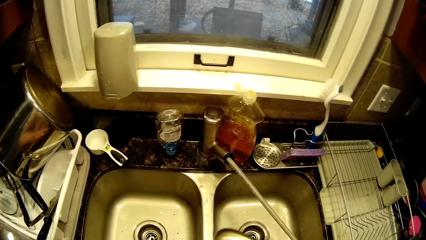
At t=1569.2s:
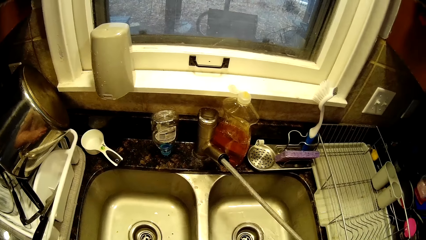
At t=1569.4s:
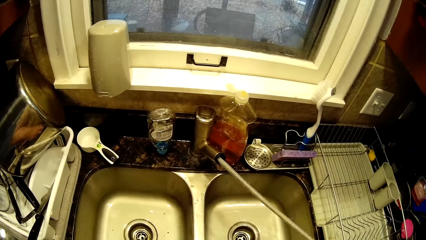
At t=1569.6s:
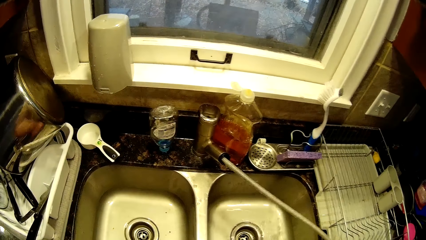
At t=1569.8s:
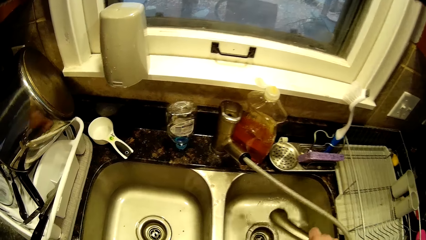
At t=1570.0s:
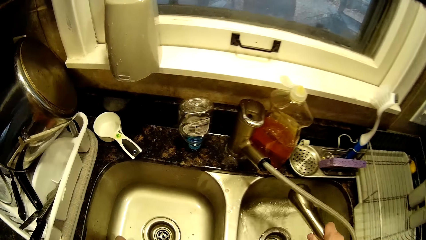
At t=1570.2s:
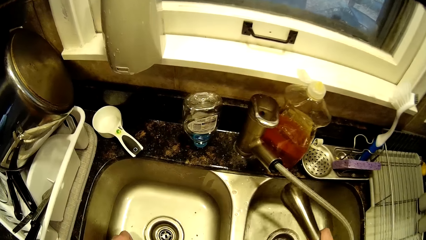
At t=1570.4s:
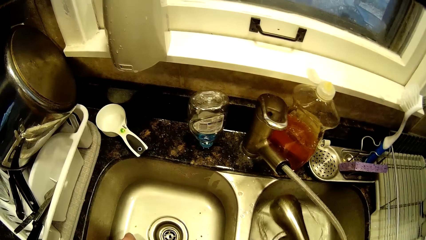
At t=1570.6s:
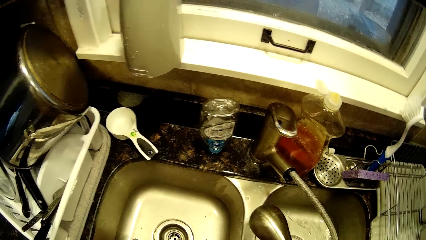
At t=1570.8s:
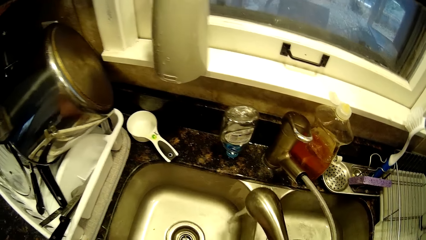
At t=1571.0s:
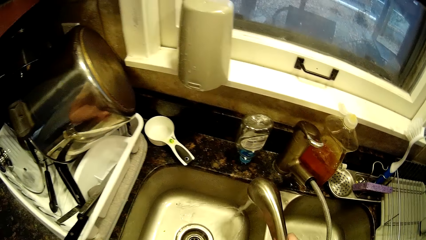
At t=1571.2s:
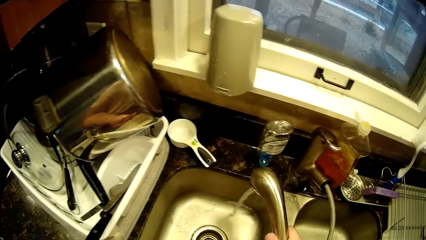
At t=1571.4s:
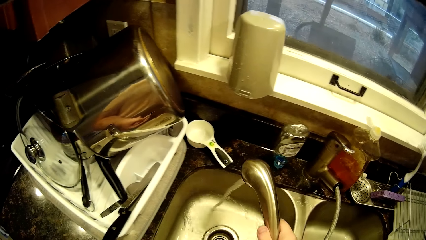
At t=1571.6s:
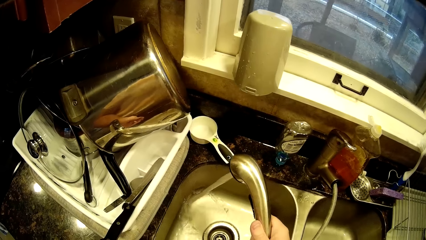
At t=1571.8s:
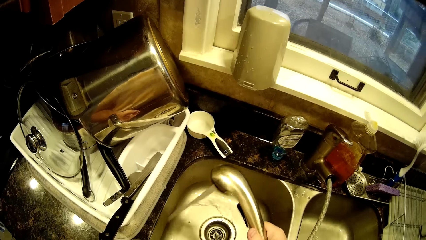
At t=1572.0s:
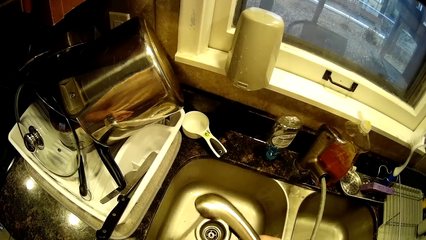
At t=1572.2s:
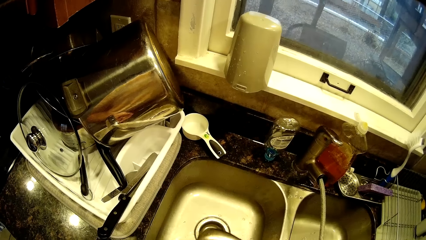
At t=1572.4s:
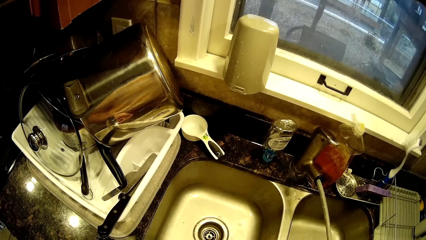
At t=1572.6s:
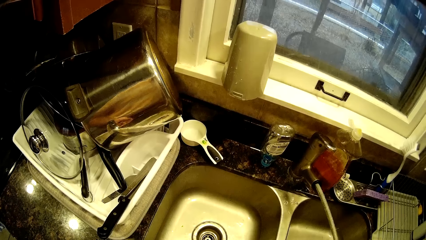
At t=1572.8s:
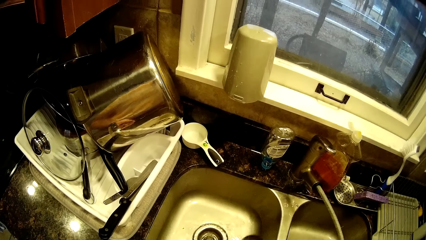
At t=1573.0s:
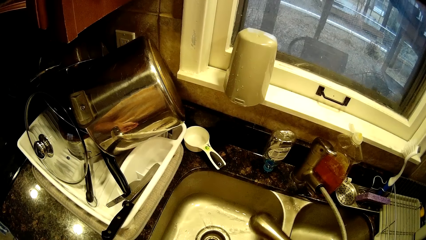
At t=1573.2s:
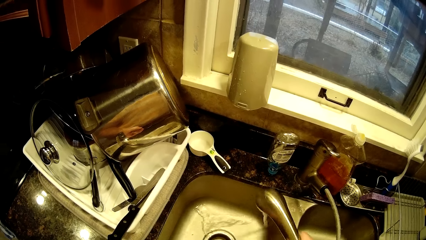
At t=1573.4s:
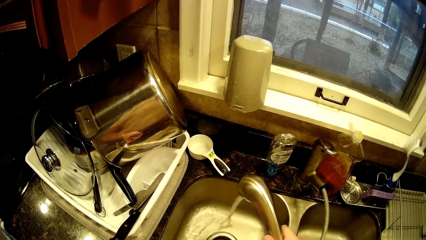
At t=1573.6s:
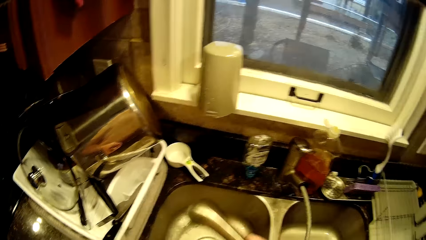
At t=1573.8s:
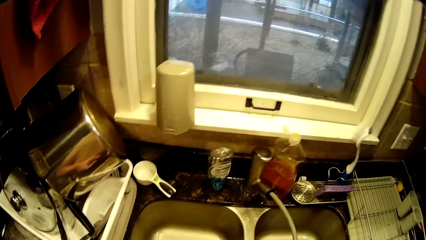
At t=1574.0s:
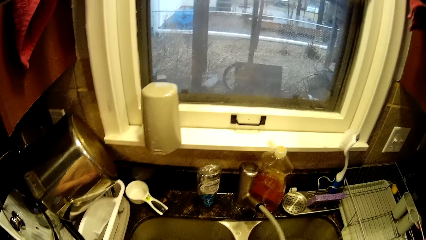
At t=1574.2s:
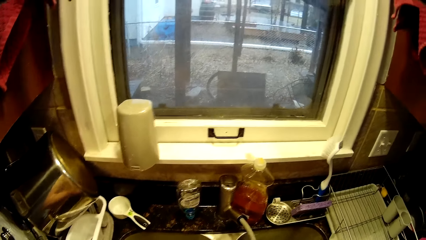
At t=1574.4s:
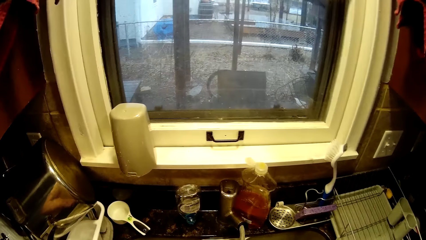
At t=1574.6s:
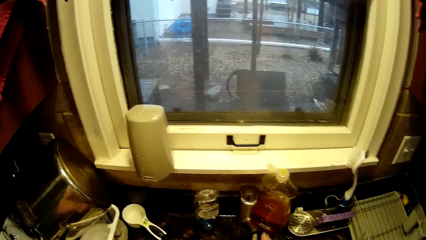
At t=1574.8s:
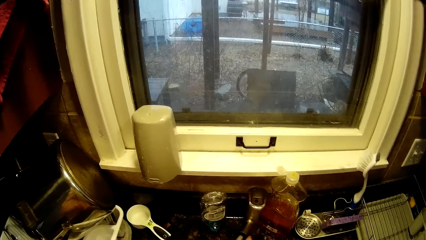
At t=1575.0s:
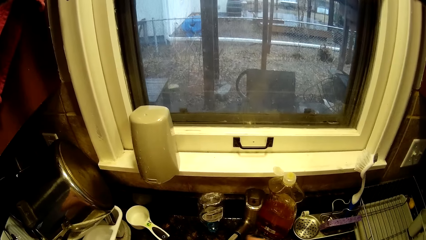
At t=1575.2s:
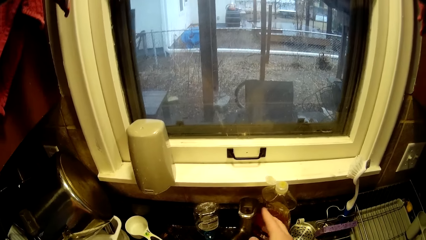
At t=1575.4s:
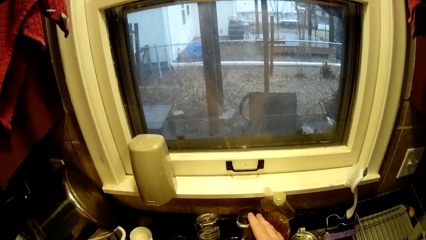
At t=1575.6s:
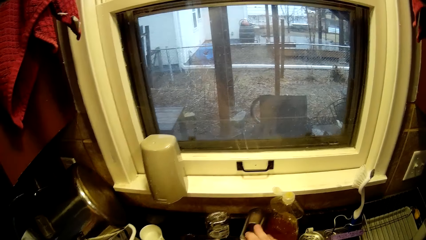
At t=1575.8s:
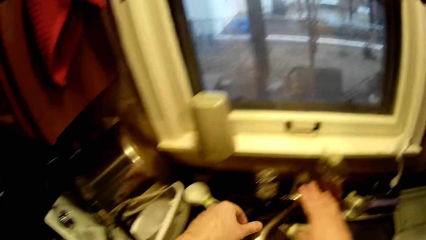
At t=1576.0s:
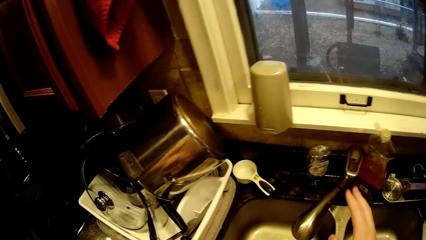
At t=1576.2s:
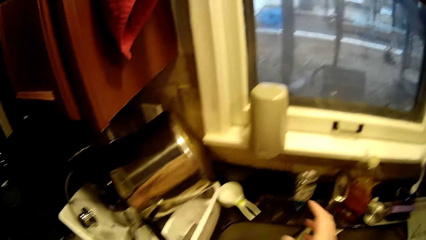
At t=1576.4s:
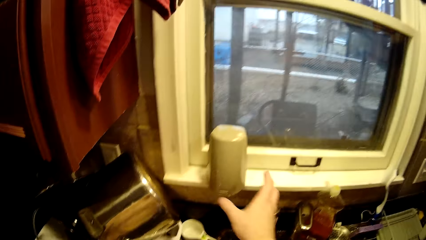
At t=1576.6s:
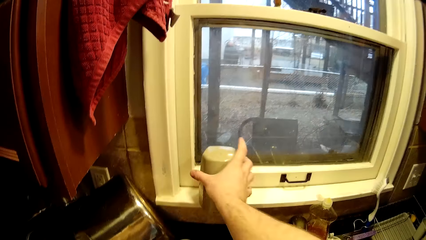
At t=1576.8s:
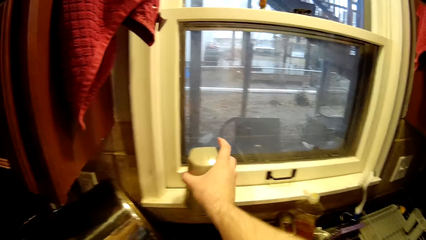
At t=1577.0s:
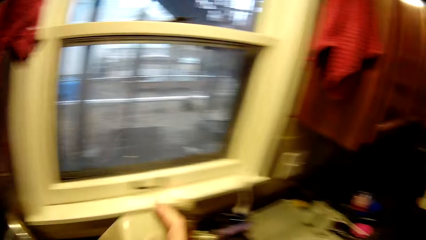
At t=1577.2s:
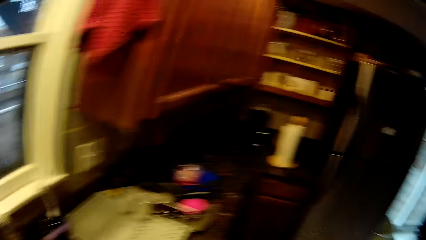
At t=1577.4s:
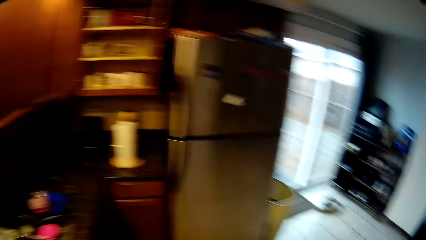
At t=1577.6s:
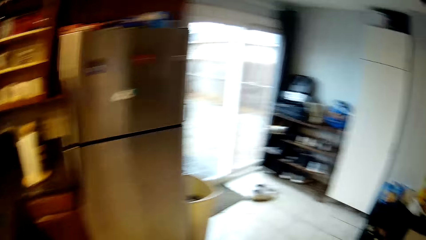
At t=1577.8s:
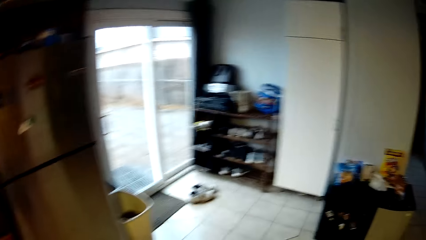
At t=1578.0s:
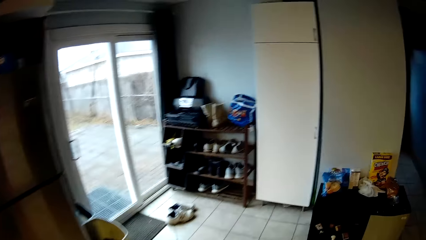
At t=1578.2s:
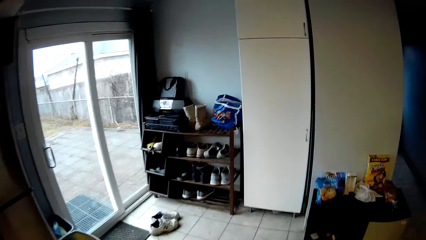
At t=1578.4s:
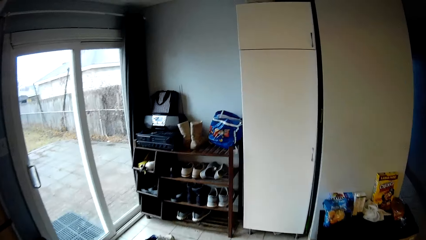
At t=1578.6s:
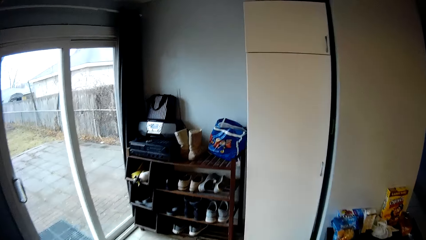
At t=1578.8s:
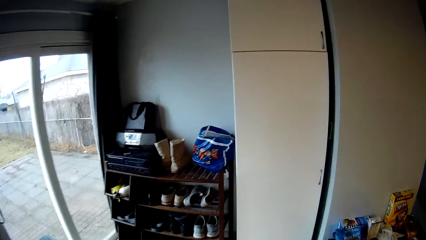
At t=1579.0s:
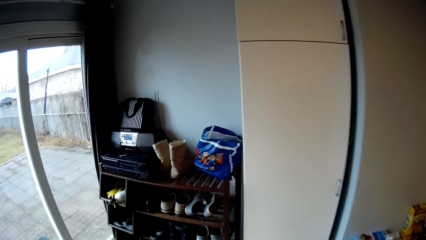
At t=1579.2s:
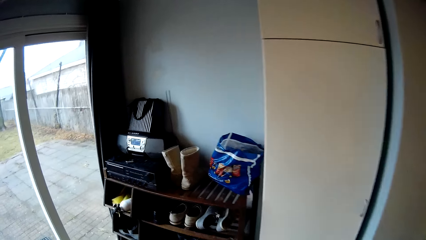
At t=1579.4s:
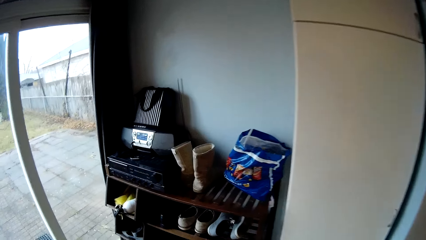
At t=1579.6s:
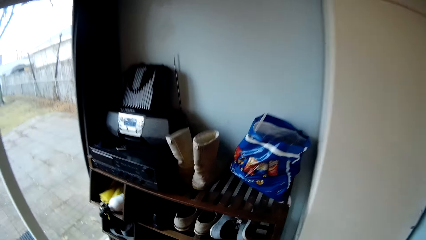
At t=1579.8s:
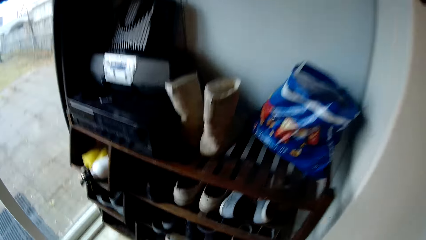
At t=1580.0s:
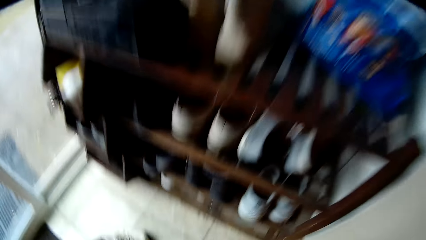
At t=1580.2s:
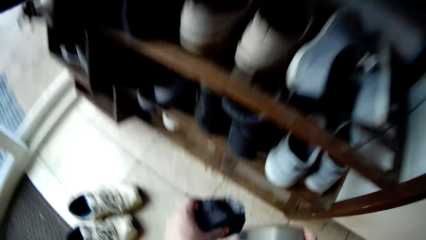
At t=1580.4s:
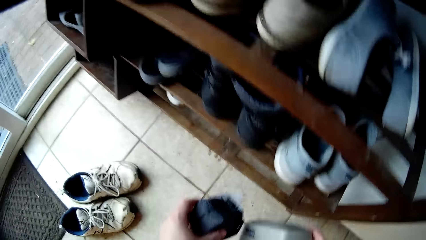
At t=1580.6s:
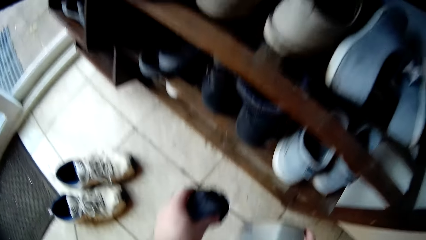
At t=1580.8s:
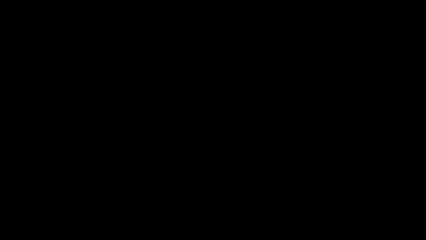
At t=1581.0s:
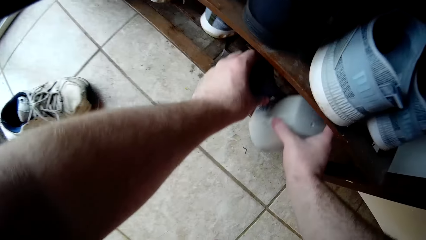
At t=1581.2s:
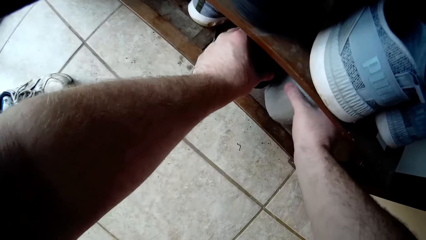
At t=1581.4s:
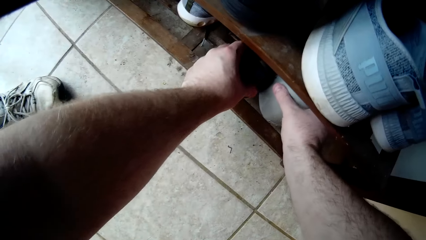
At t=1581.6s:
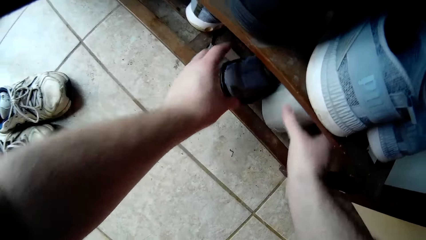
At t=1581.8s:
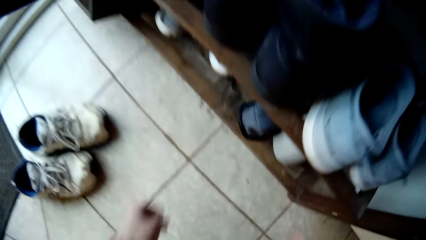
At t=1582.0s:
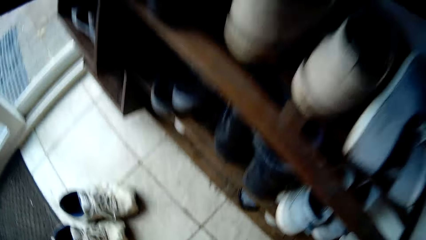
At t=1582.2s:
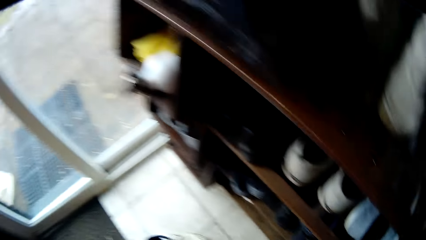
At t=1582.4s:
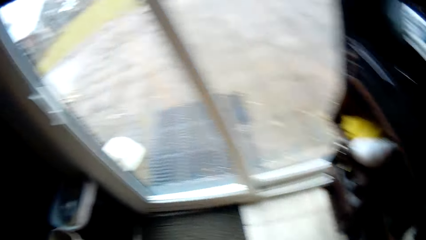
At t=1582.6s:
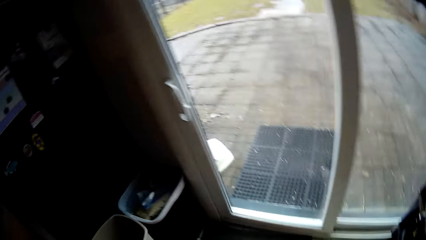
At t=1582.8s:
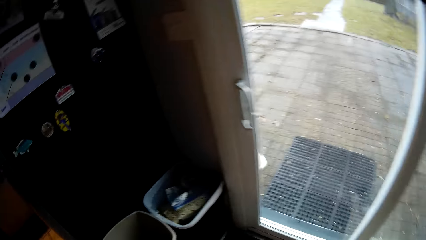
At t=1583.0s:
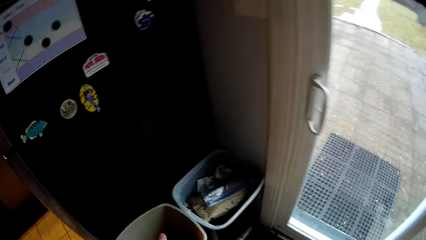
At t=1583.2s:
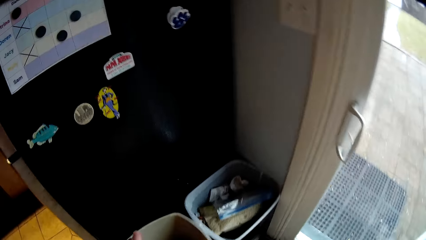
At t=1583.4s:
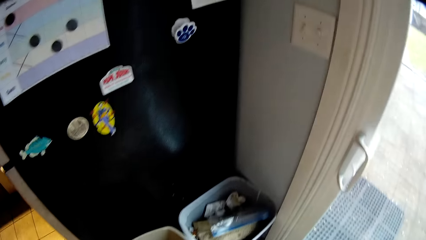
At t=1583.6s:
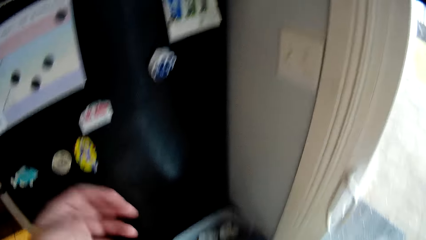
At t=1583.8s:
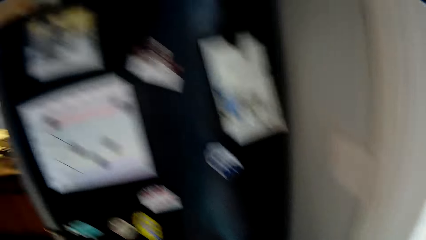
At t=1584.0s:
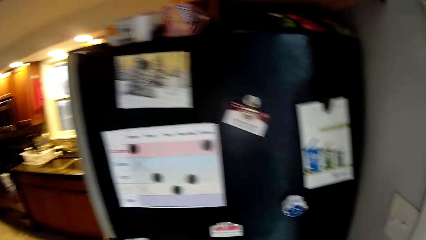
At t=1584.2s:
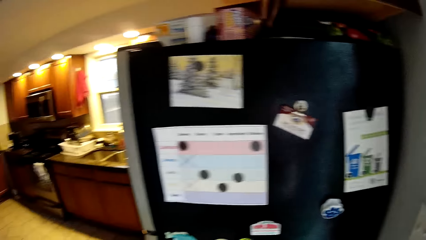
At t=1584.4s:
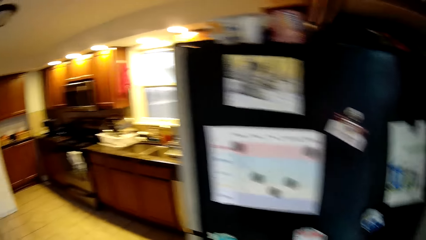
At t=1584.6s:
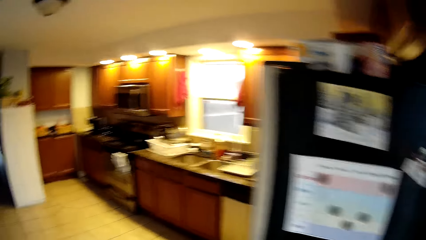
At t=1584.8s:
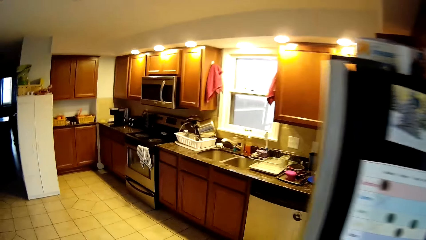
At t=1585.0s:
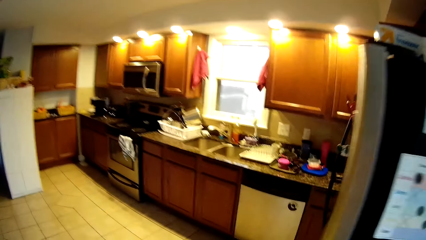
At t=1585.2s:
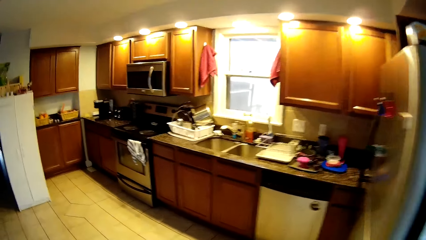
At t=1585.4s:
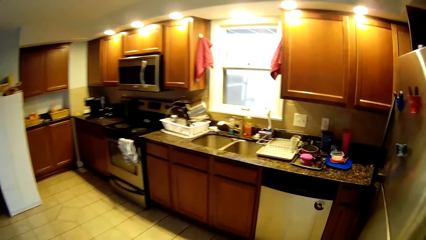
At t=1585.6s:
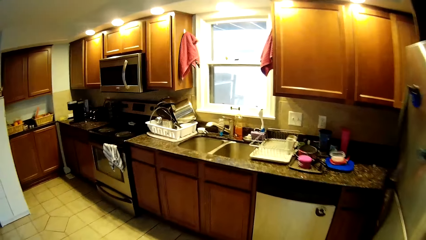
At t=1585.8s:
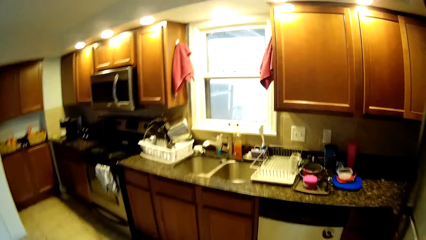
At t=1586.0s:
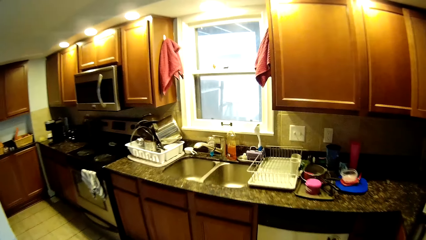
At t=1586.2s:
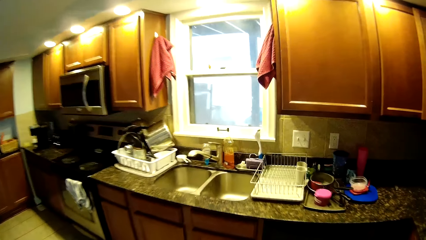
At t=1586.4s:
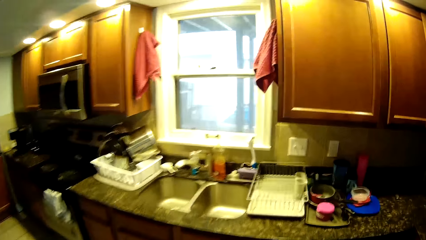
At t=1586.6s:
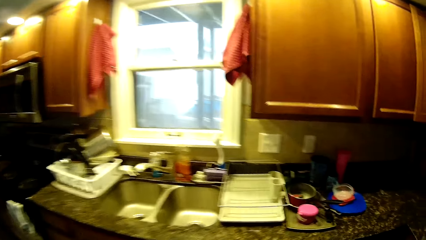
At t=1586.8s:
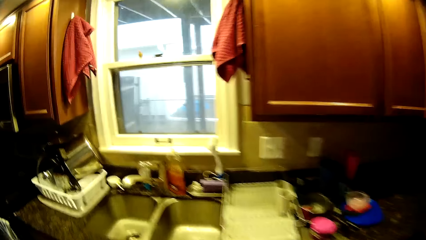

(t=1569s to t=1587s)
The camera wearer turns off the tap. They pick up the machine or cup on a window sill, walk towards the shoe rack, and place both the machine and a lid on the shoe rack. They walk to the kitchen.
